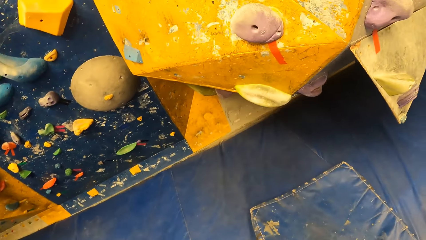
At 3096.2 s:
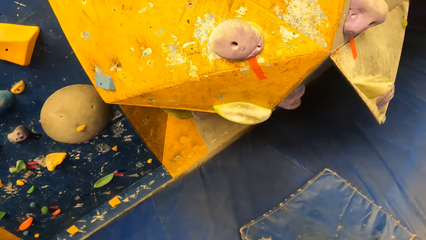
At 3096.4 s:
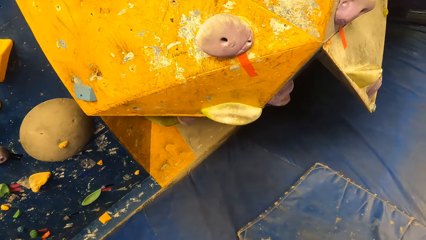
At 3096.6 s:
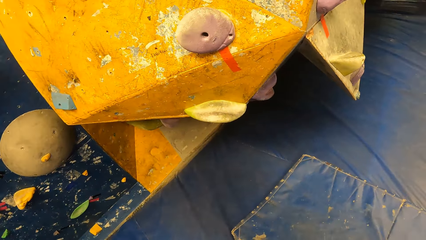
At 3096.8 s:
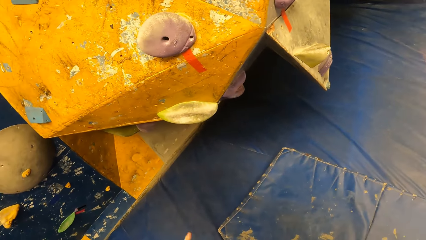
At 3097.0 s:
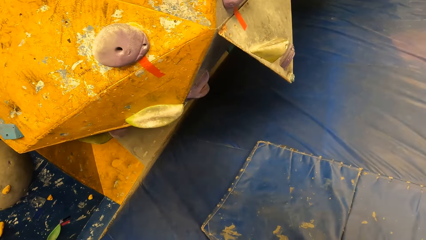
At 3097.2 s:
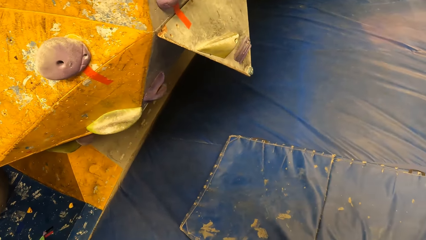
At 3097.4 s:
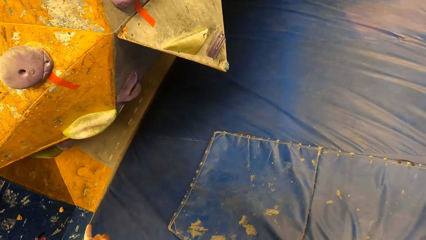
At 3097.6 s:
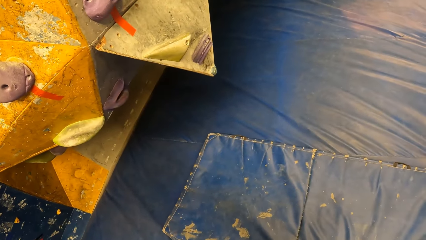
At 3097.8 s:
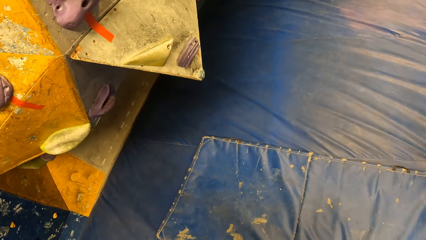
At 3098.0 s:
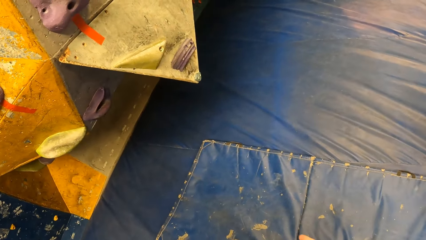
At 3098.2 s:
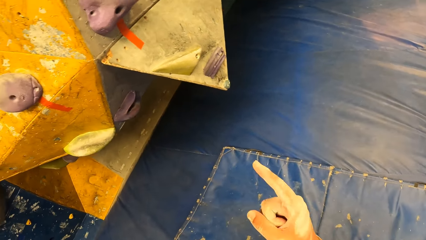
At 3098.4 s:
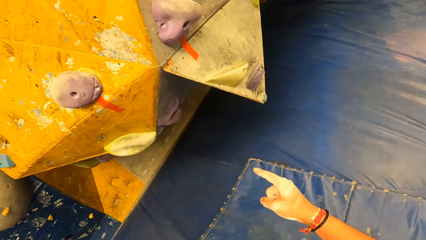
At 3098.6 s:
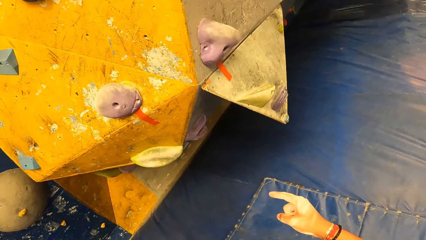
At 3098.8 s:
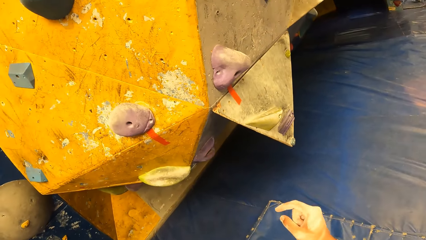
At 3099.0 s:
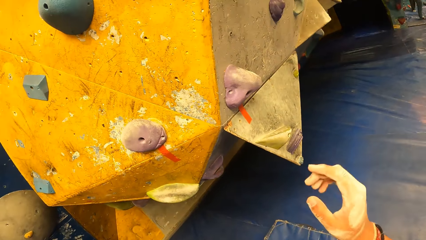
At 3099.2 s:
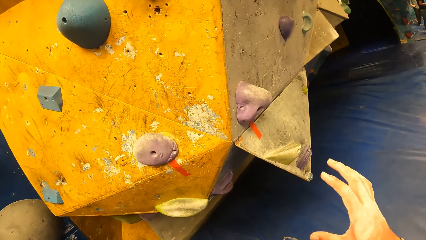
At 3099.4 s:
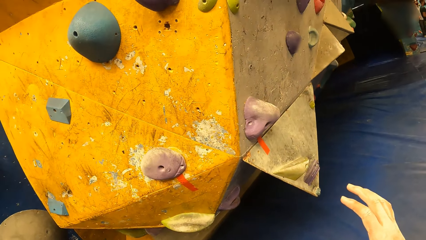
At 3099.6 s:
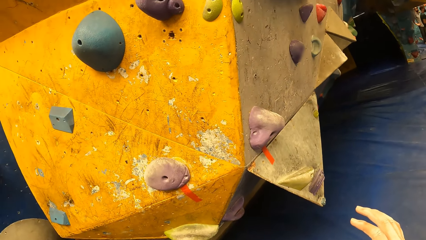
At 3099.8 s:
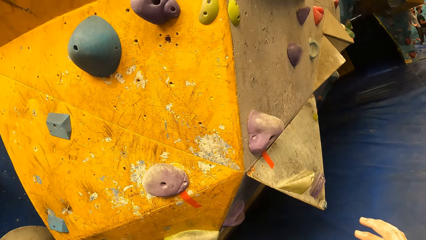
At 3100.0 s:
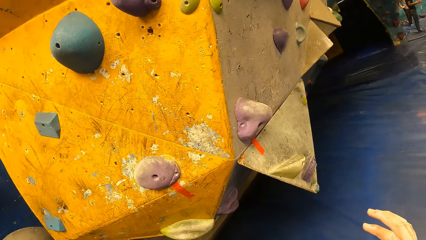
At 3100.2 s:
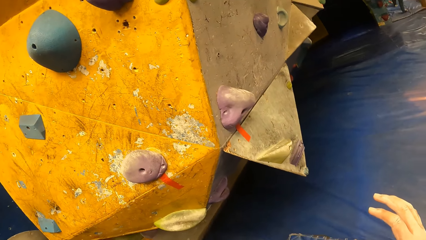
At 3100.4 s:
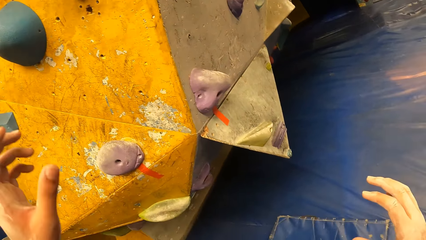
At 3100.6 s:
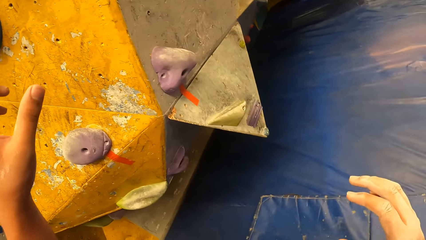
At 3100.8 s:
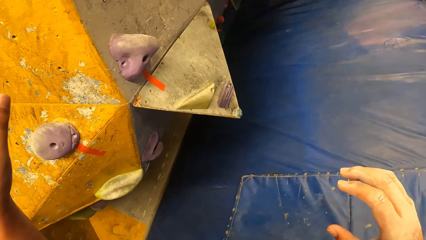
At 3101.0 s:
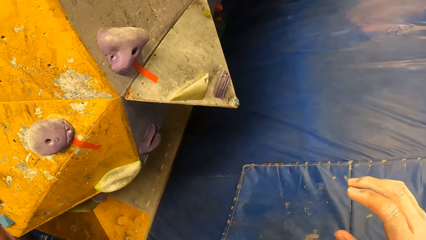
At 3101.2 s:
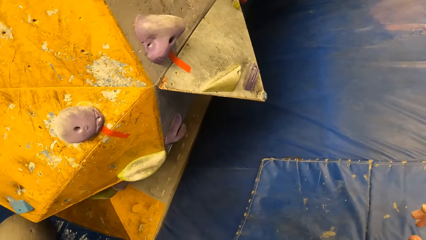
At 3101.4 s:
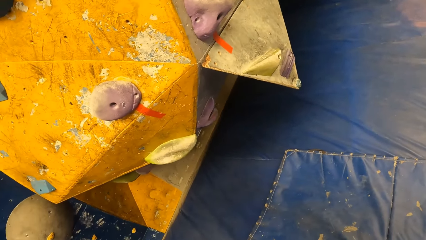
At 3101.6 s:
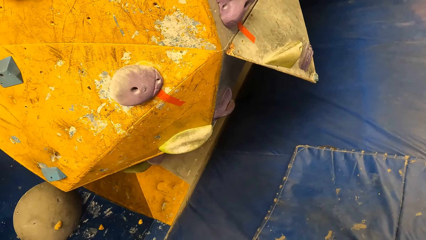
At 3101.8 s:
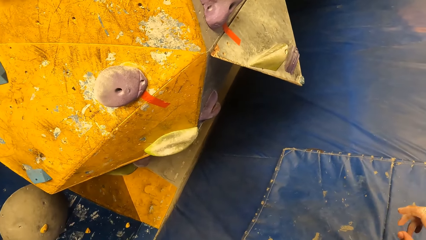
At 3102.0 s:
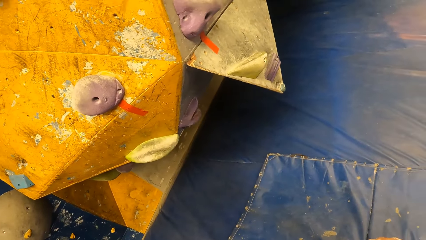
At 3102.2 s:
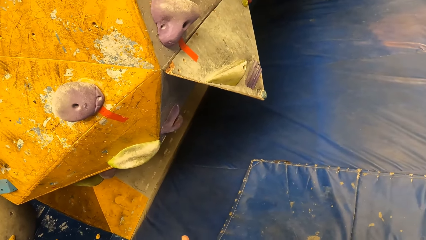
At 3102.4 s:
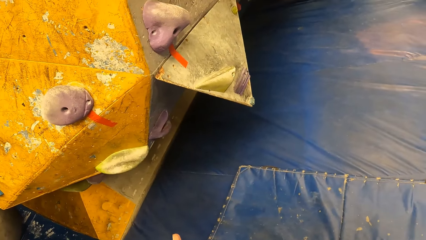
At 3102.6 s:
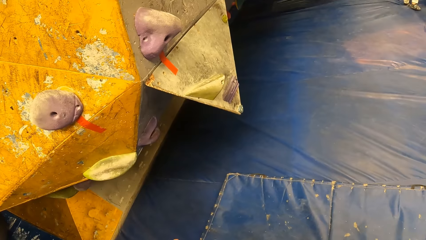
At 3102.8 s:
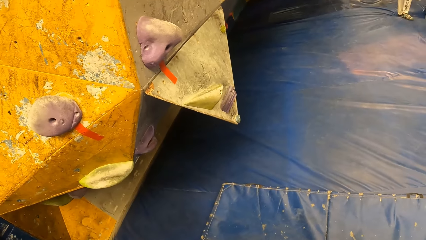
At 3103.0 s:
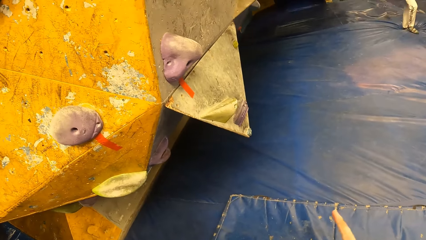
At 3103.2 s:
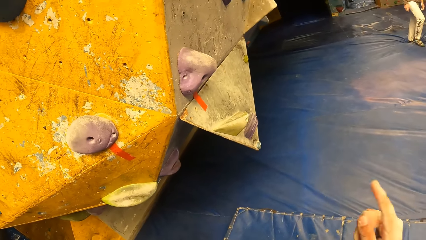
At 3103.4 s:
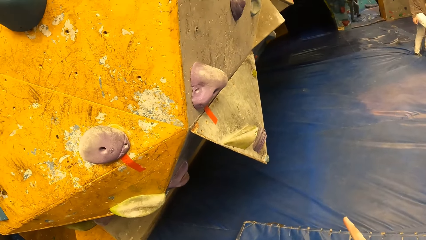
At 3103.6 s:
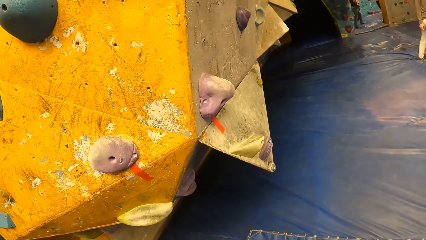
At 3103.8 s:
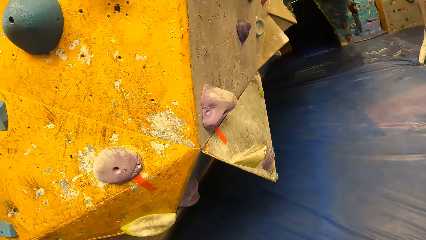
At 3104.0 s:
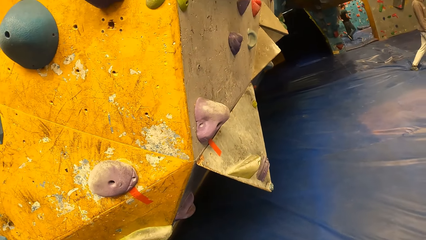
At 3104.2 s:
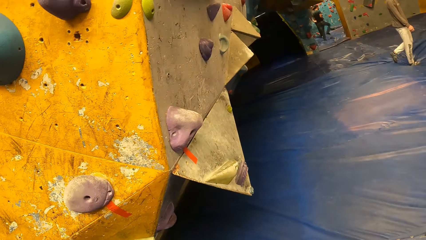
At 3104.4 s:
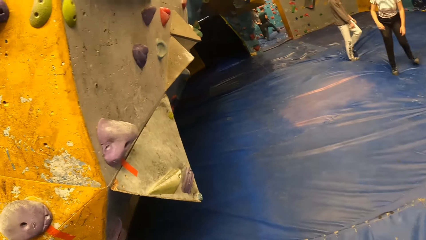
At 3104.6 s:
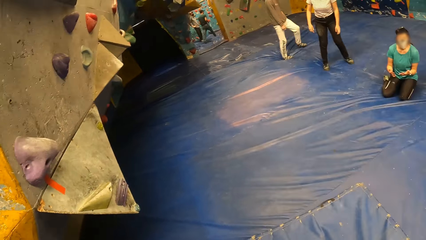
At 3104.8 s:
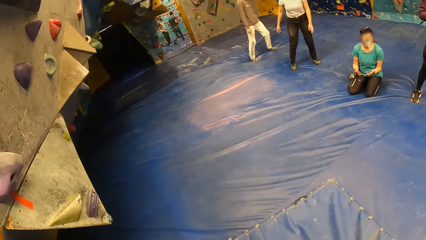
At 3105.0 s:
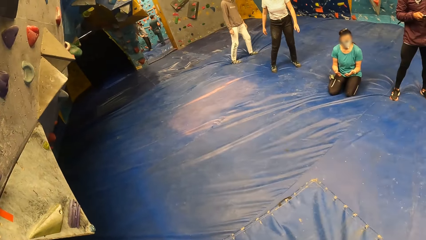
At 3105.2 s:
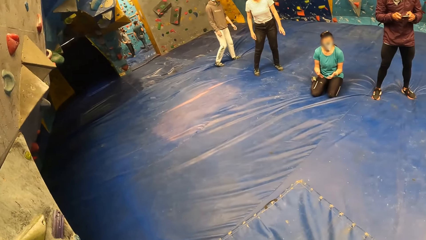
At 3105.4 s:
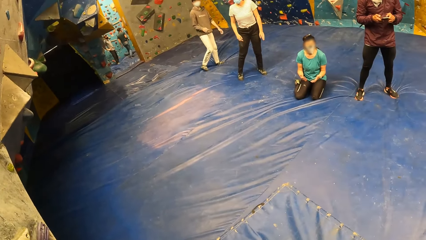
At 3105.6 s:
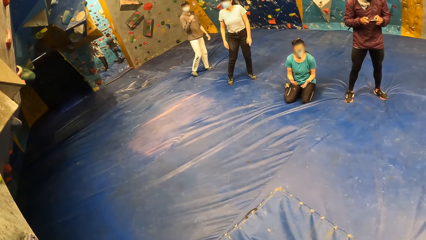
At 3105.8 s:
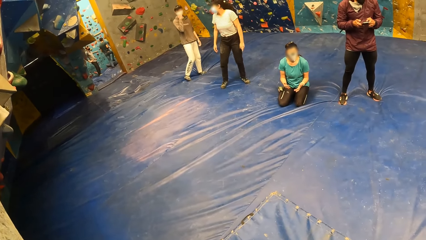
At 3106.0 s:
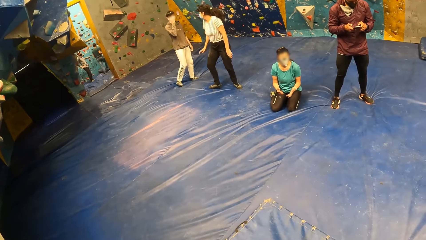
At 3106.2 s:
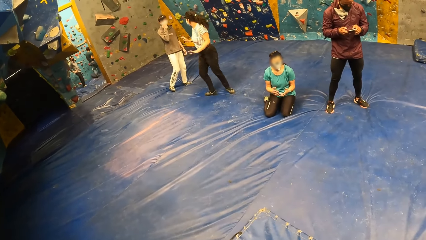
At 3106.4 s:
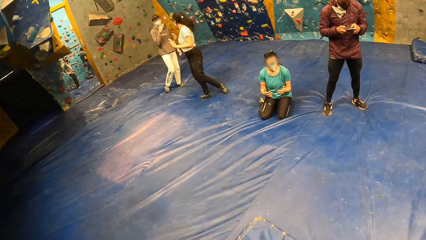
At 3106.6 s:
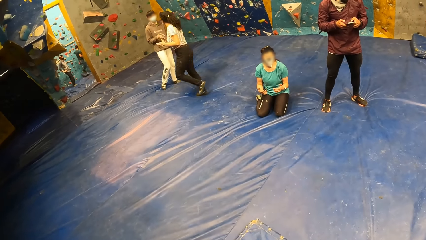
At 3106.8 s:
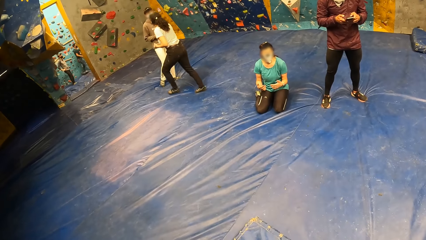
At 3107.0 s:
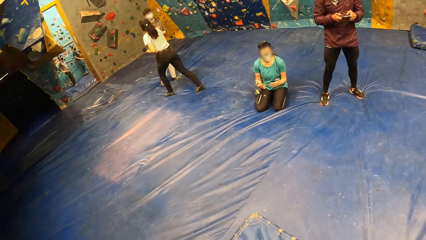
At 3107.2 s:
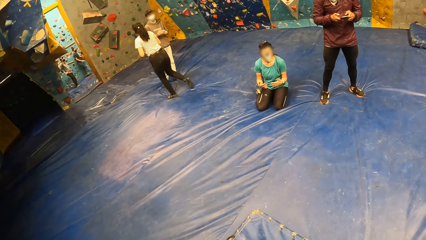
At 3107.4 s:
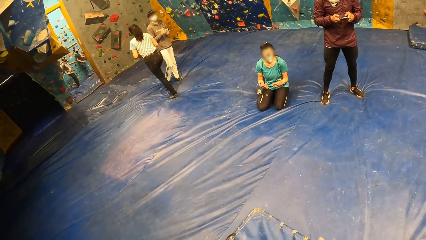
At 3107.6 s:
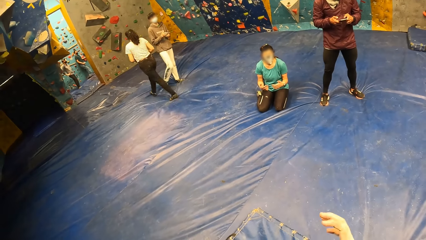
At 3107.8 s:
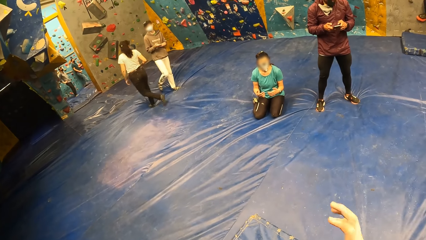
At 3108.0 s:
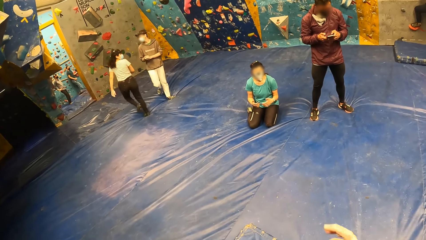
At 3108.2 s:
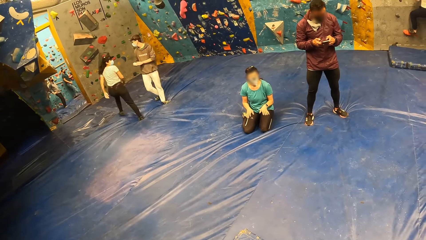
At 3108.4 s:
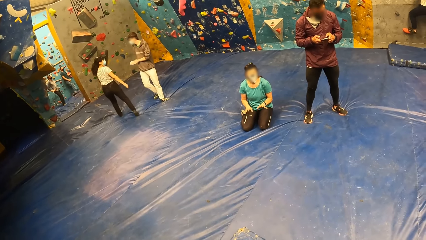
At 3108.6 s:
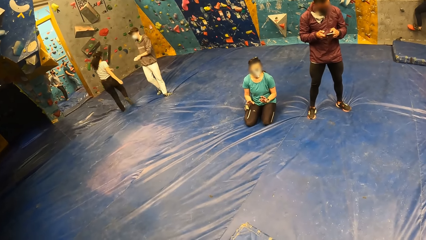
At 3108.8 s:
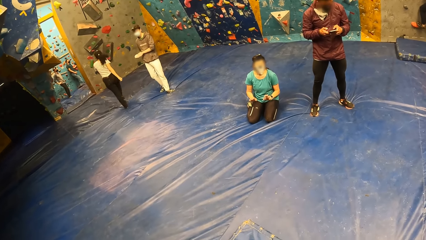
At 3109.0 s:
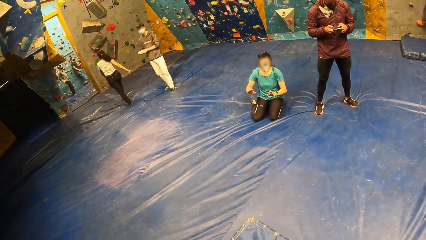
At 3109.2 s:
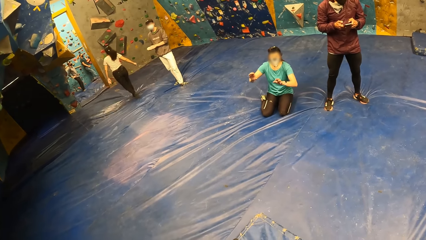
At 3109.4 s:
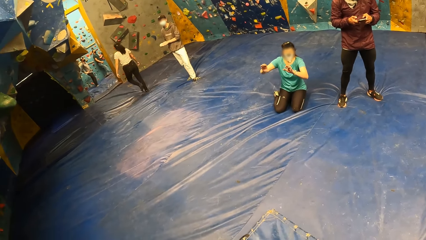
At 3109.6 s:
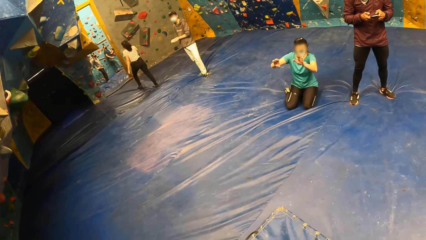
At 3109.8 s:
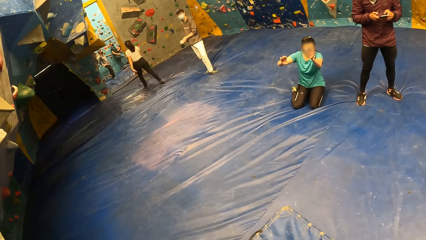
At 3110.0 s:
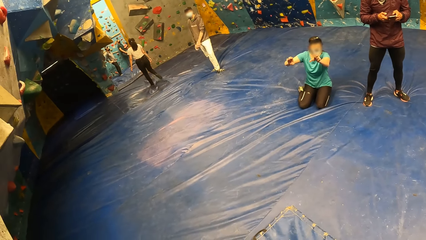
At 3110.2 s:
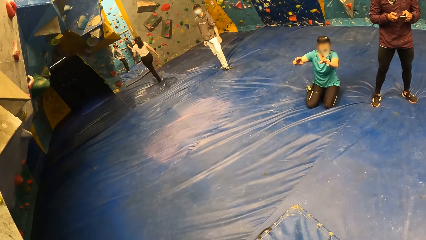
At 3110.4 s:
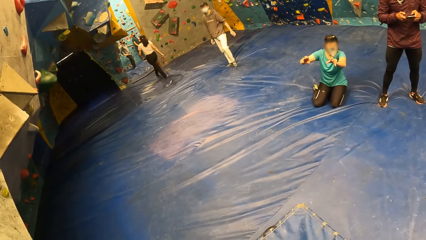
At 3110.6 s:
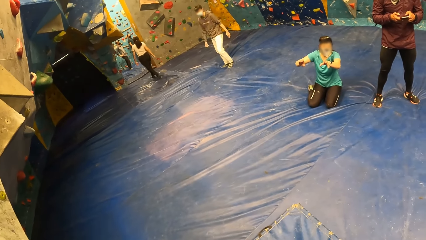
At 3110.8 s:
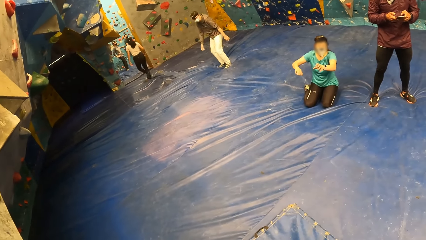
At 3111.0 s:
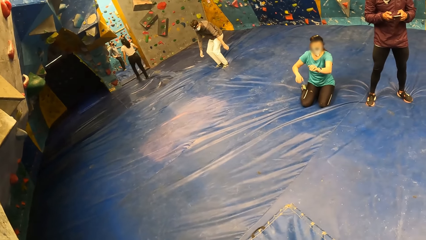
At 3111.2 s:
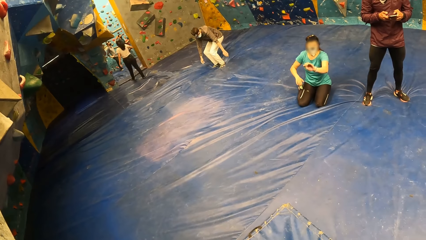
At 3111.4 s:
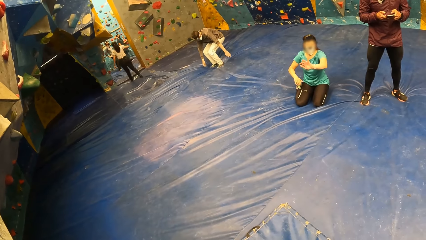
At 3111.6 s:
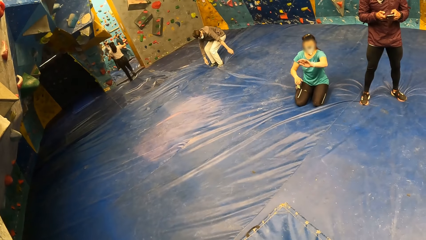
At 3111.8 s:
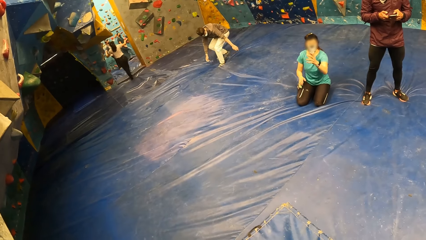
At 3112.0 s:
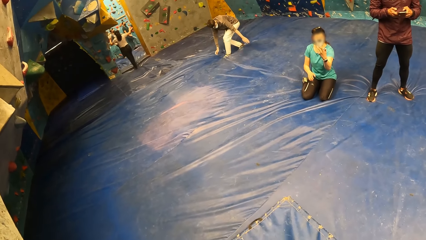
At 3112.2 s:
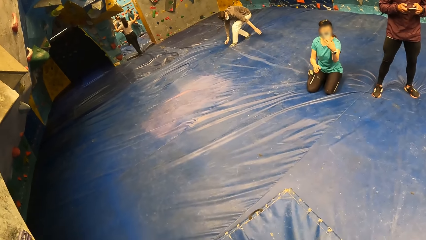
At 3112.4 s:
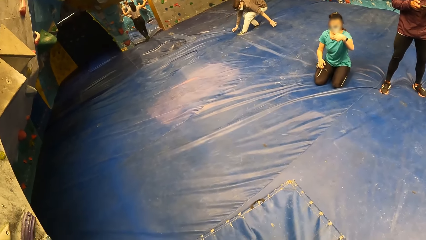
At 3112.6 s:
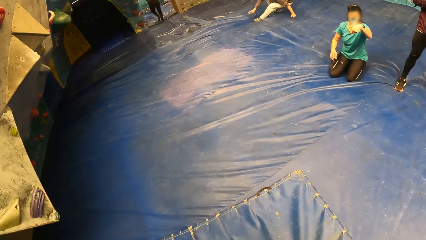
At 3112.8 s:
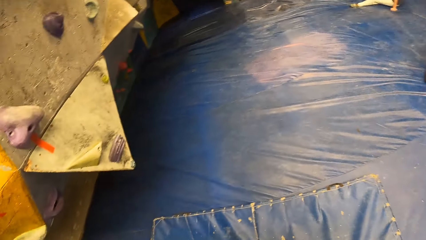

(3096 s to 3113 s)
The camera wearer interacts with the instructor. He gestures with his right hand. He looks around. He gestures to a woman.
